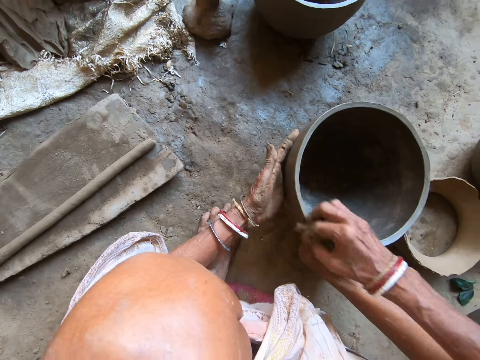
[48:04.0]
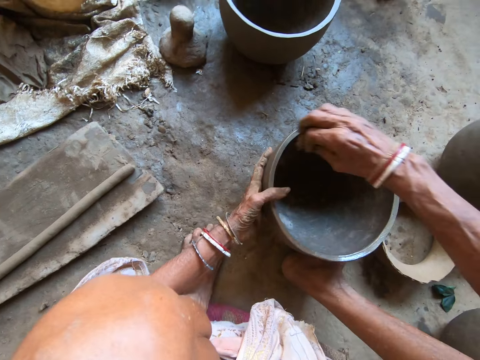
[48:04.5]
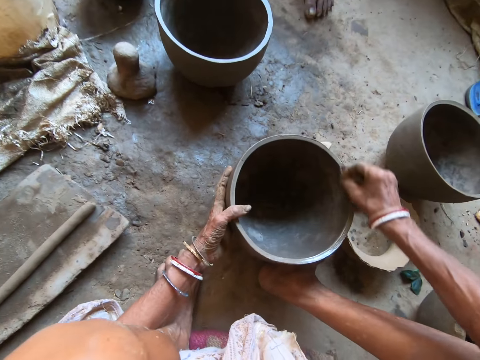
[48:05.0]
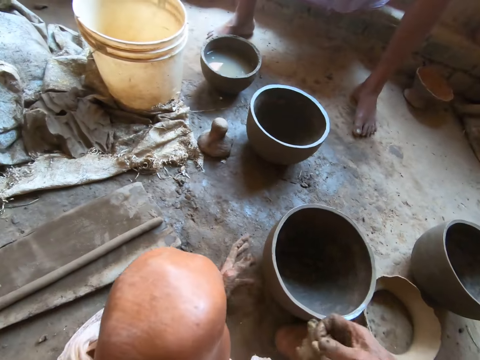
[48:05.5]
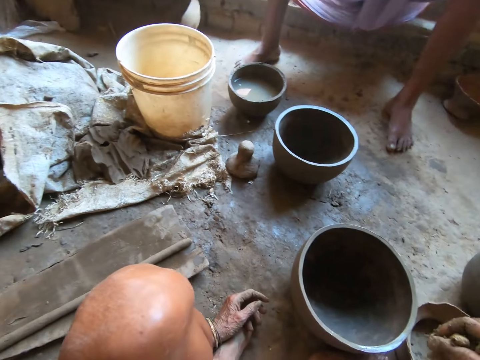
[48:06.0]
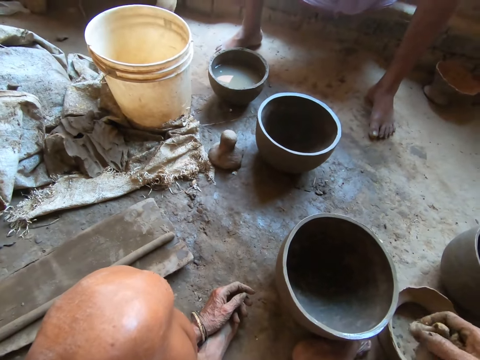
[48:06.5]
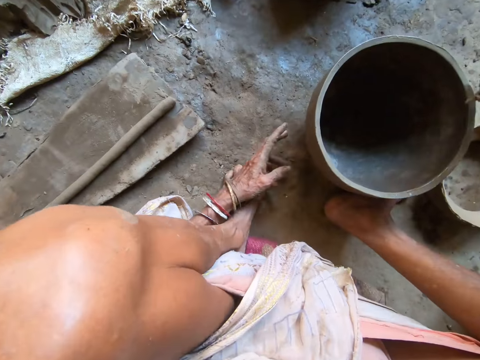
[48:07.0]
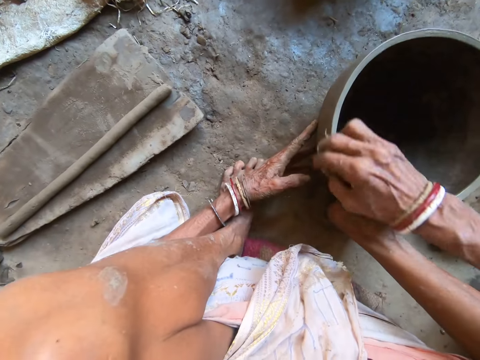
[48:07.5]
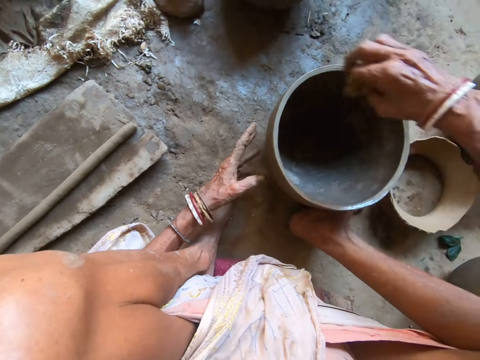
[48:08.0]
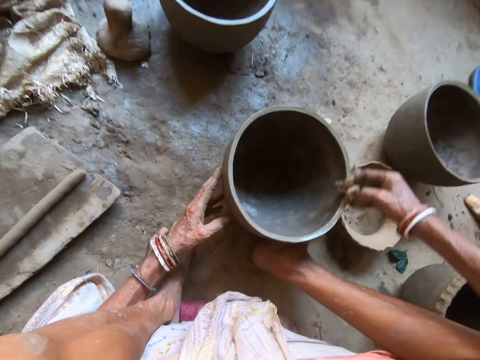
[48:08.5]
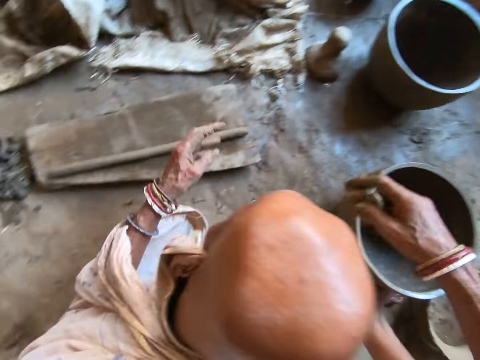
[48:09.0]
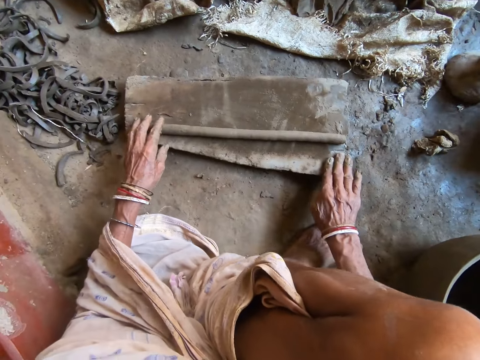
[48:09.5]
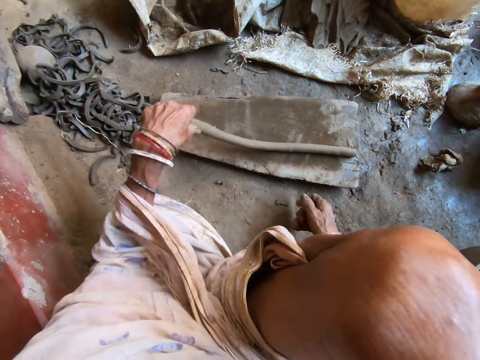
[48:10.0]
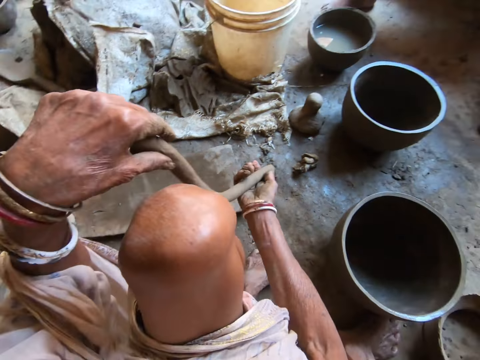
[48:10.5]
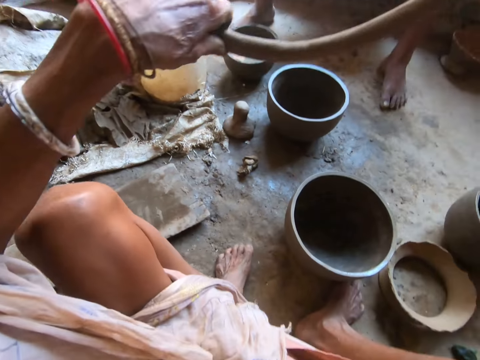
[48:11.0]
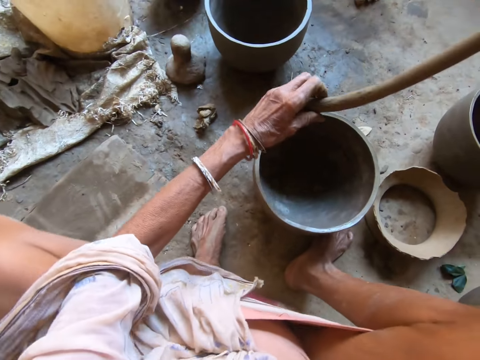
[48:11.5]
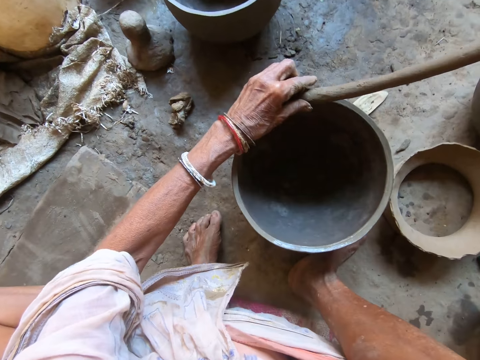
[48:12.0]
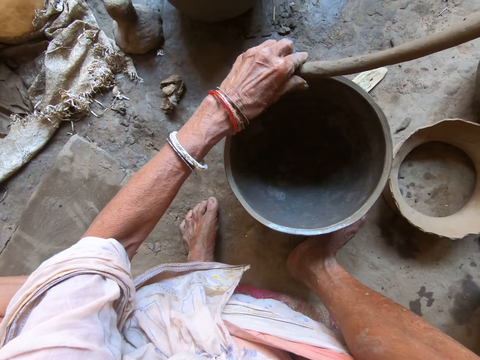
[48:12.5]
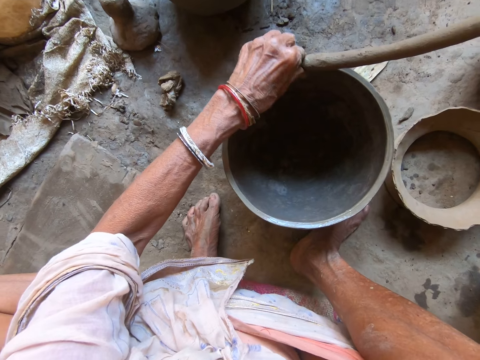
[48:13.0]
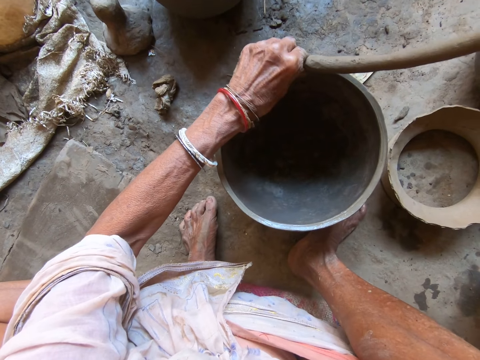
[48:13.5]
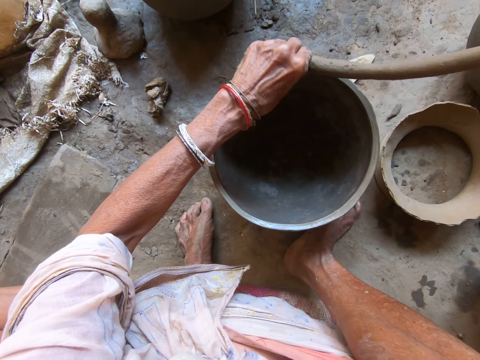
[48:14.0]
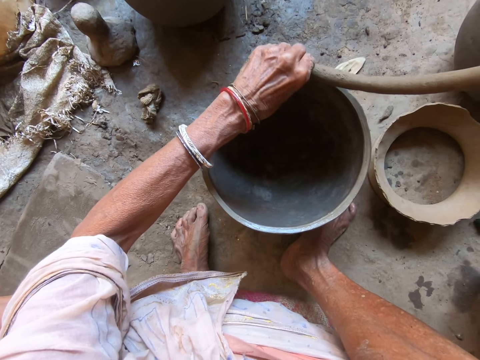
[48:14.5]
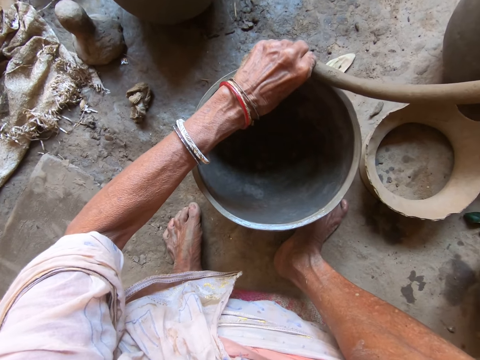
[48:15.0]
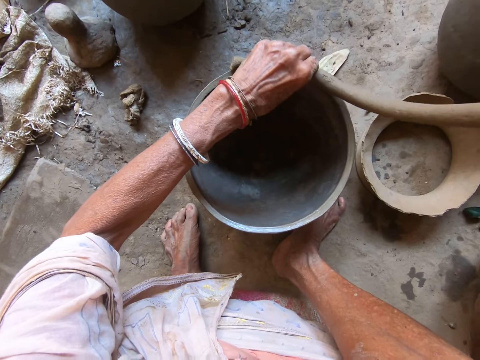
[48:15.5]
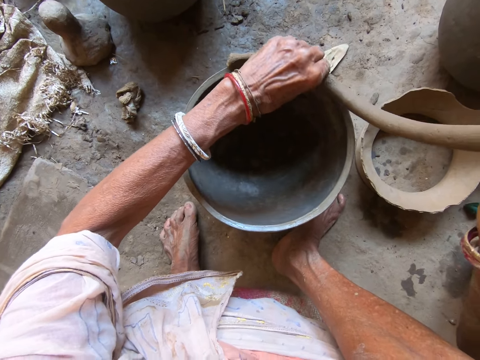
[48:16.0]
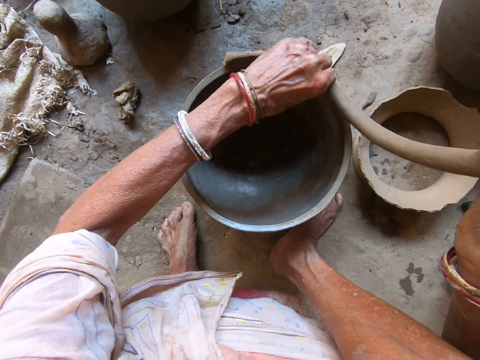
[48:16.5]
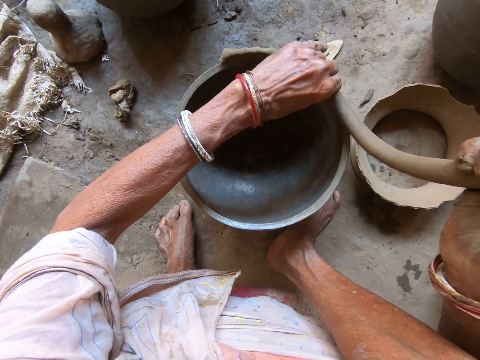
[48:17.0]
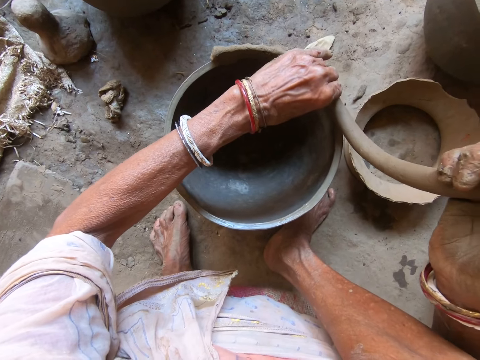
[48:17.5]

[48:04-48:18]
The camera wearer cleans the pot on the floor with the sponge with her right hand. She converses with a man. She wipes the pot with a rug. She drops the sponge on the floor with her right hand. She rubs the right hand on the wood. She places her right hand on the piece of wood. She picks the piece of clay from the piece of wood with her left hand. She holds the clay with both hands. She molds the pot on the floor with the piece of clay in both hands. She places the clay on the pot.

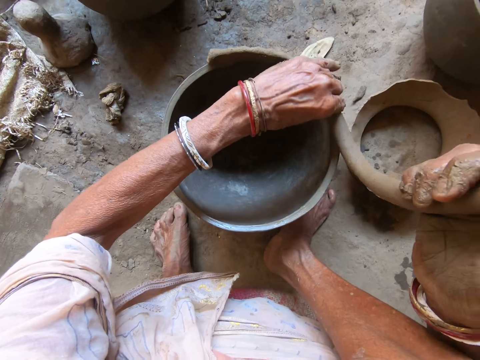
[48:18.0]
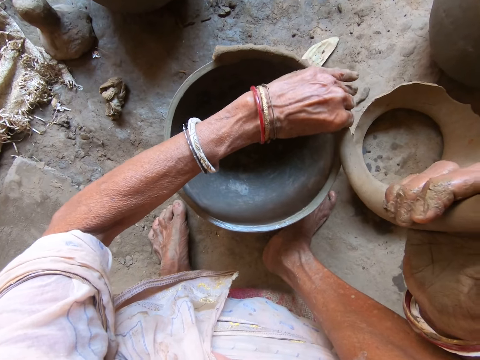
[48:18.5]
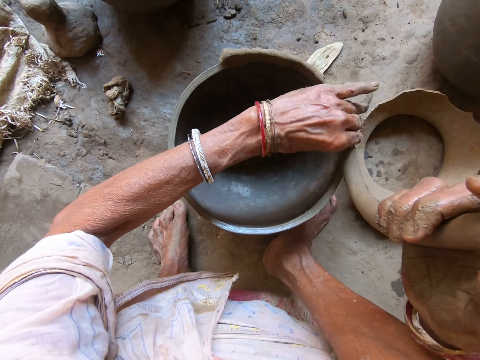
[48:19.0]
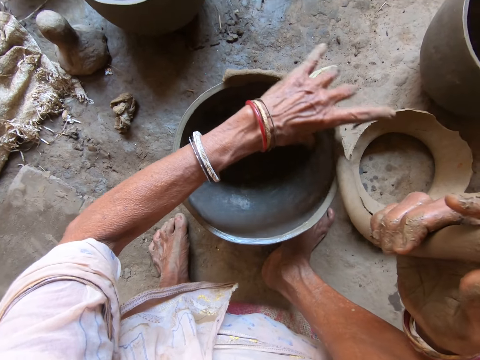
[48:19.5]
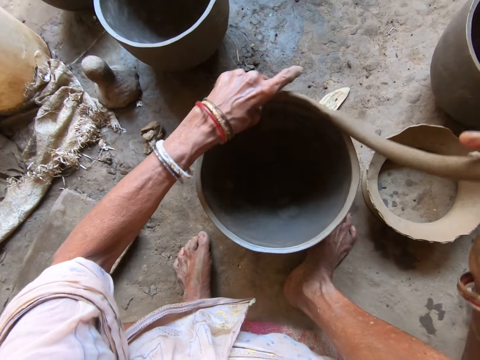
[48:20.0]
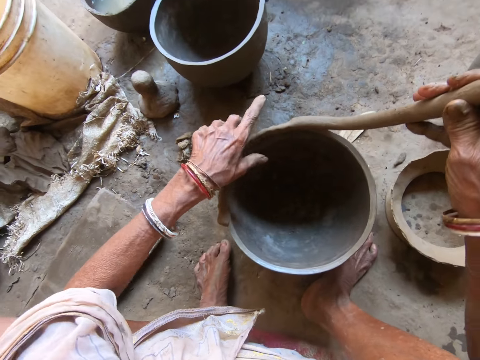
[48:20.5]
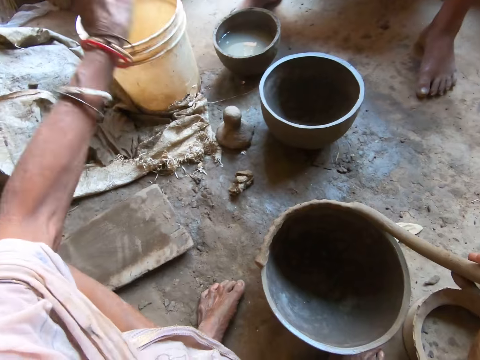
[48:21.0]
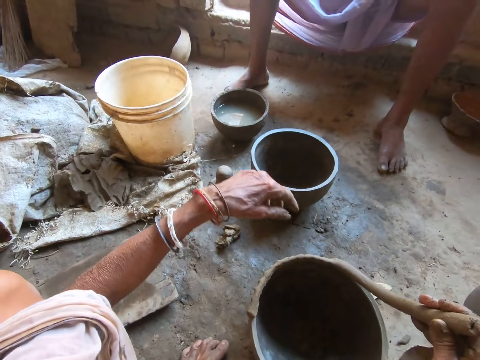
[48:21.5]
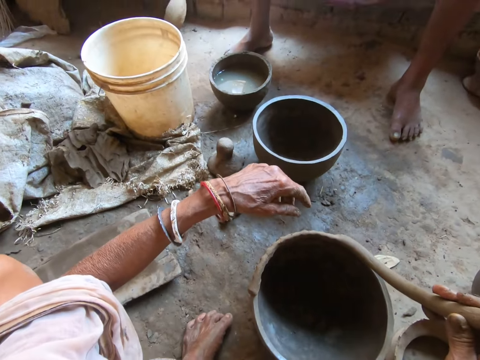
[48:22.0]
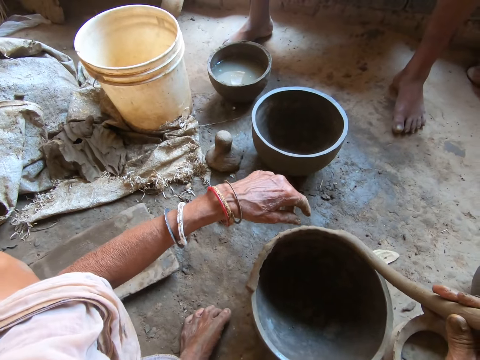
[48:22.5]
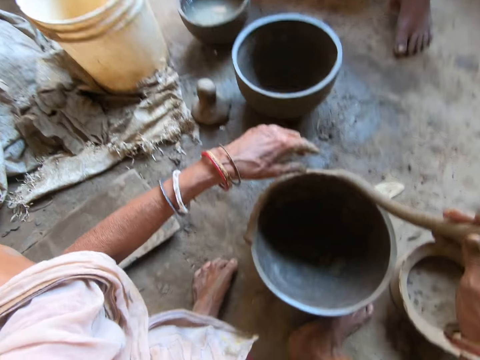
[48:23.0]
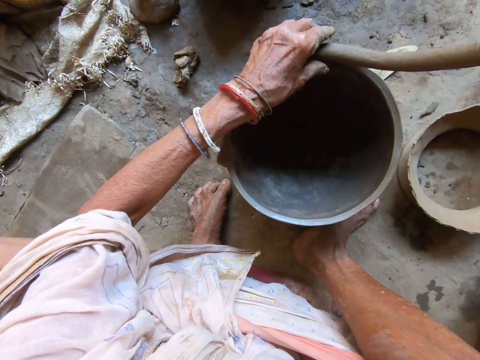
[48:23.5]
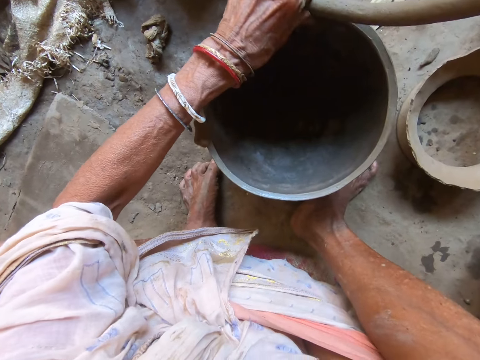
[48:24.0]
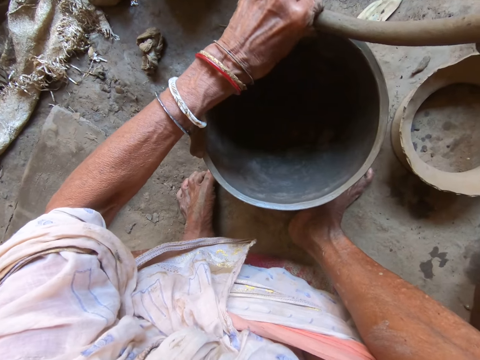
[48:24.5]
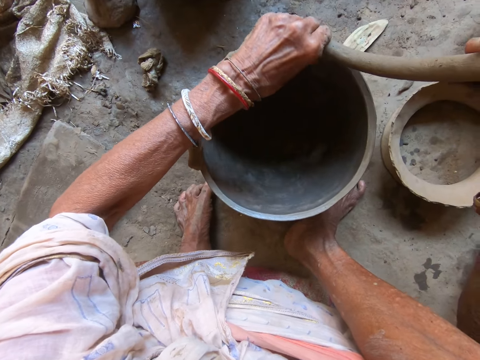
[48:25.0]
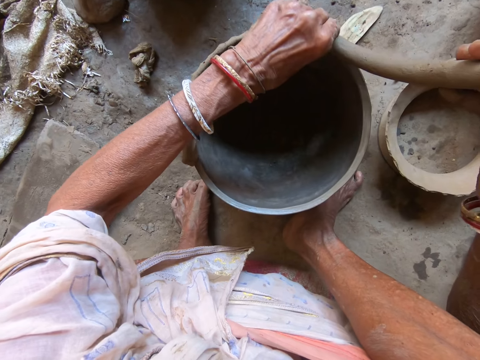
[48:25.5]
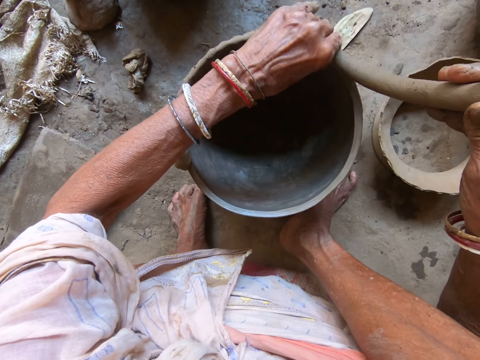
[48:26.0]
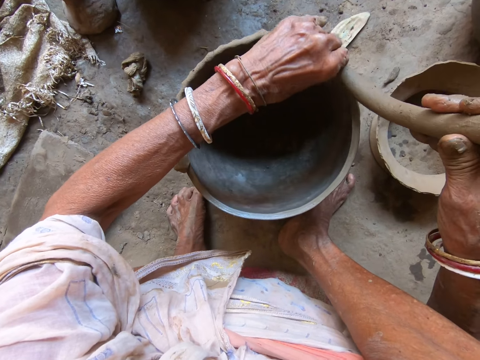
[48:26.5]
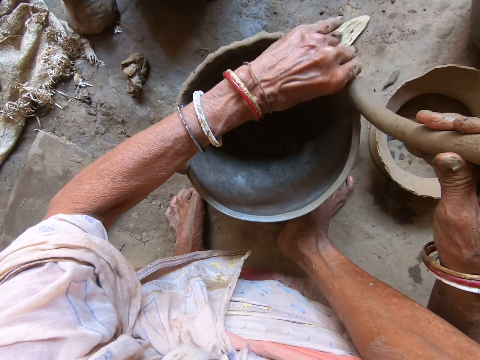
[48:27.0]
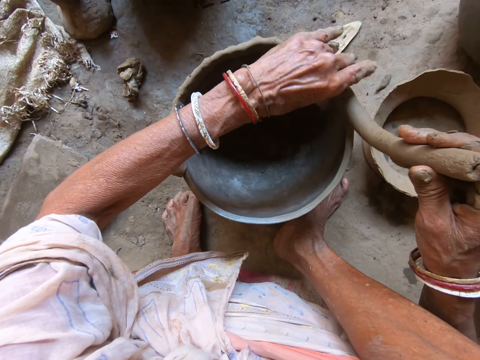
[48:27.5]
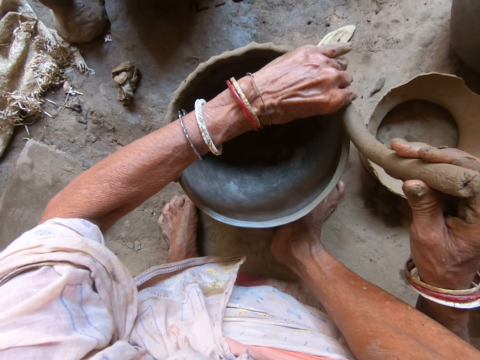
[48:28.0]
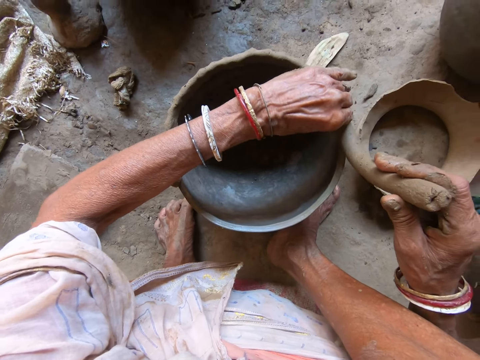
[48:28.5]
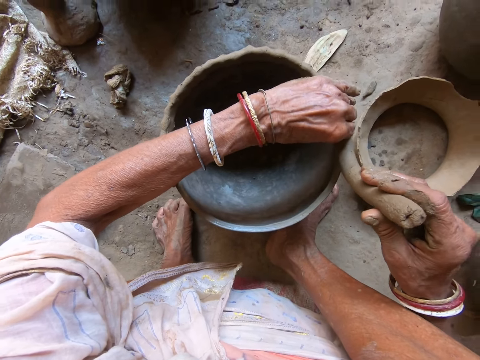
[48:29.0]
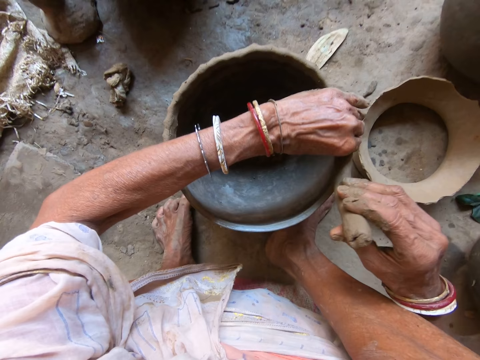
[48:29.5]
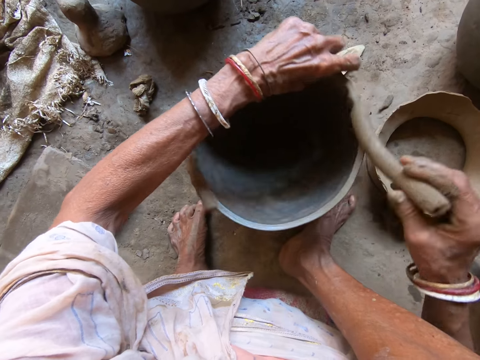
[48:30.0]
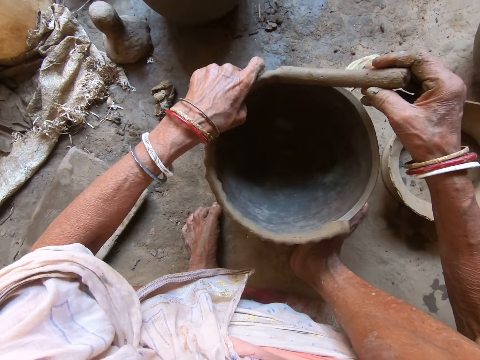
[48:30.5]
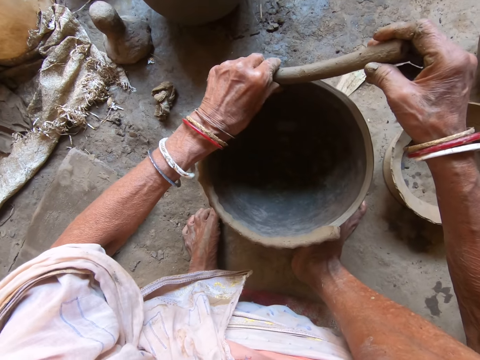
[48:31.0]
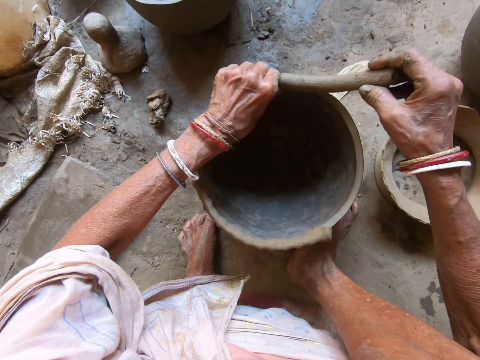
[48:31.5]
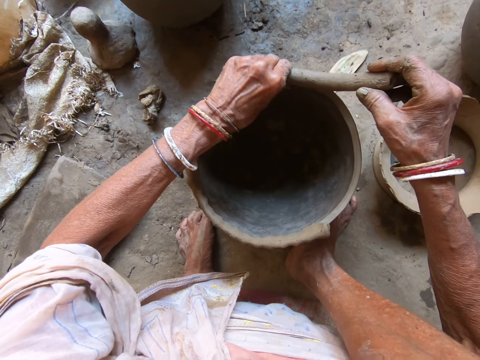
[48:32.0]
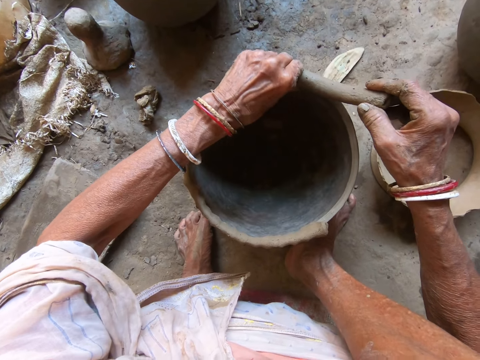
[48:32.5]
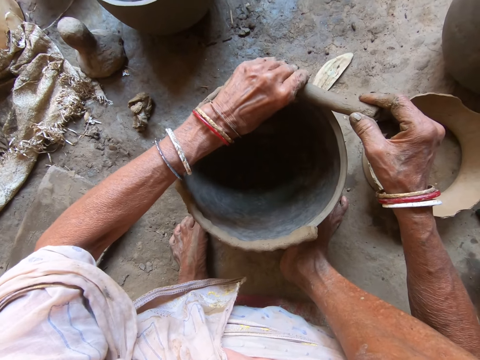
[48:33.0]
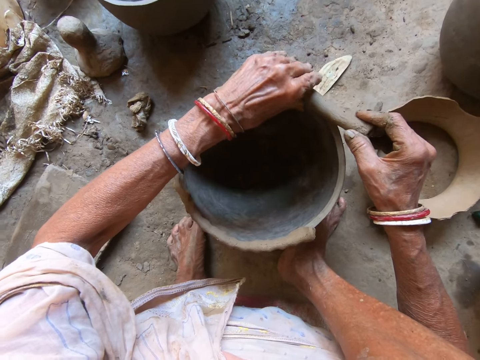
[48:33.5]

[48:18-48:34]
The camera wearer moves the pot. They lift the left hand. They converse with a man. They mold the clay on the pot. They move the pot. They mold the clay on the pot.
